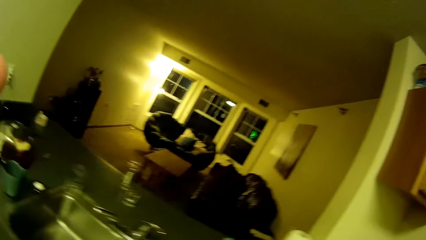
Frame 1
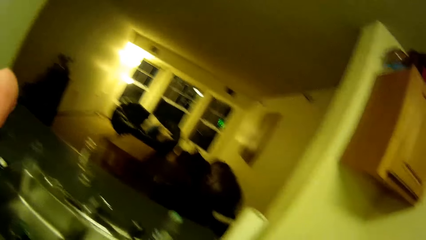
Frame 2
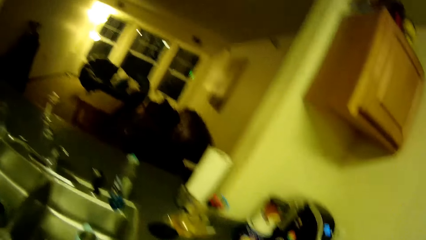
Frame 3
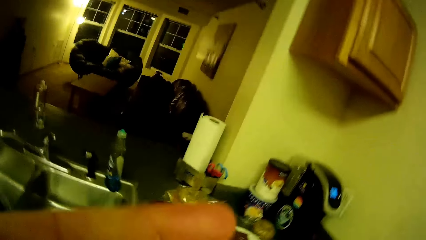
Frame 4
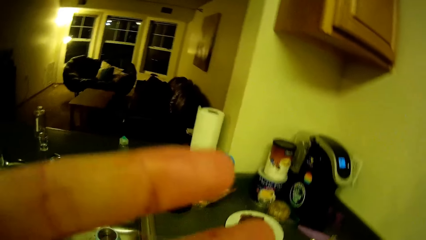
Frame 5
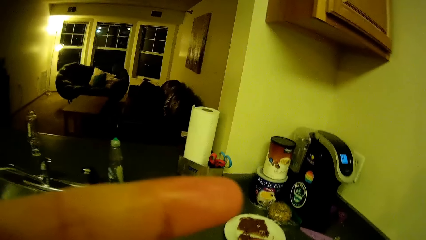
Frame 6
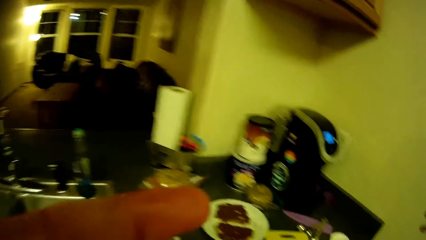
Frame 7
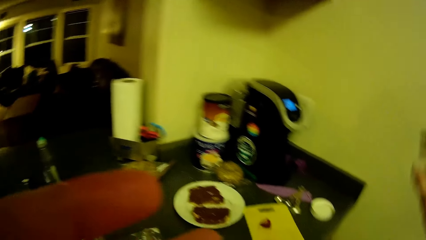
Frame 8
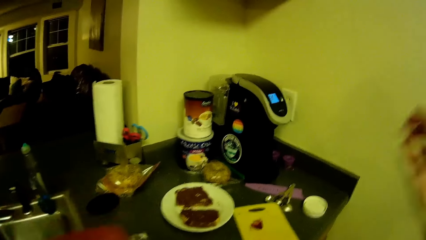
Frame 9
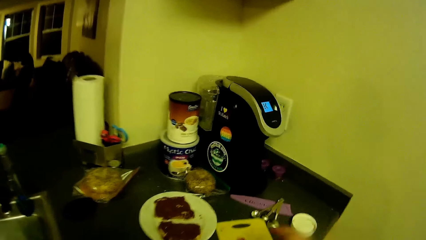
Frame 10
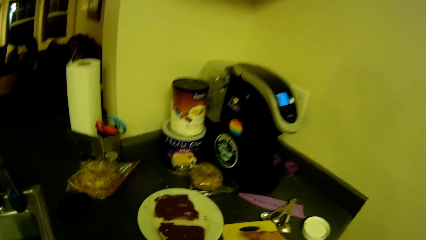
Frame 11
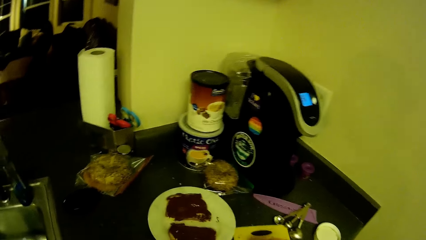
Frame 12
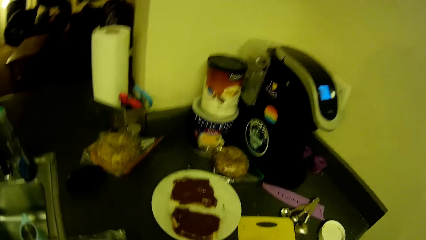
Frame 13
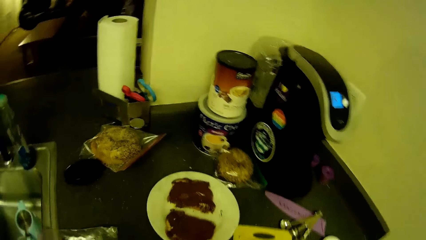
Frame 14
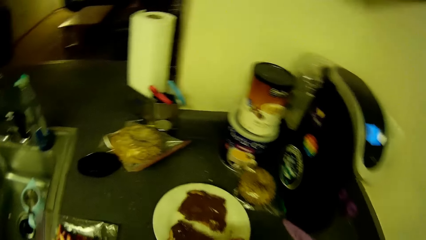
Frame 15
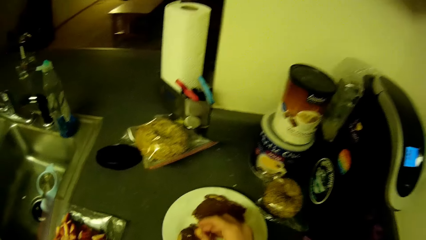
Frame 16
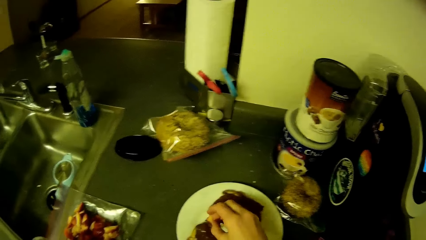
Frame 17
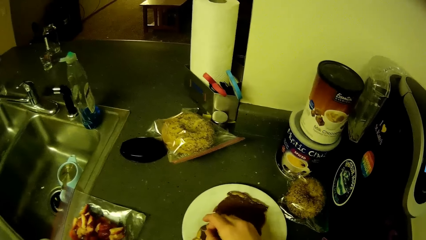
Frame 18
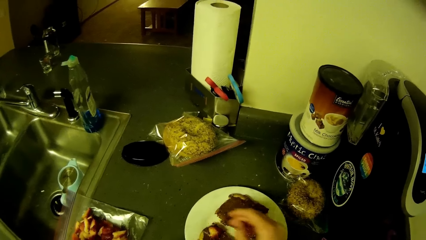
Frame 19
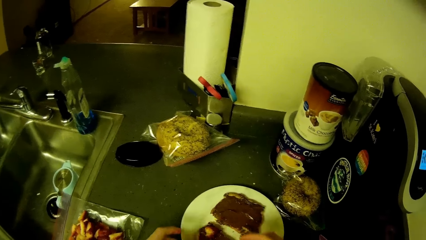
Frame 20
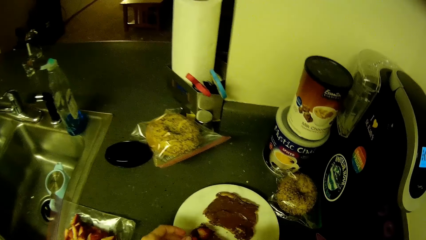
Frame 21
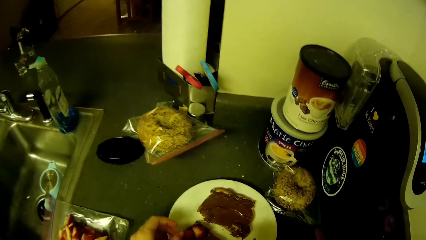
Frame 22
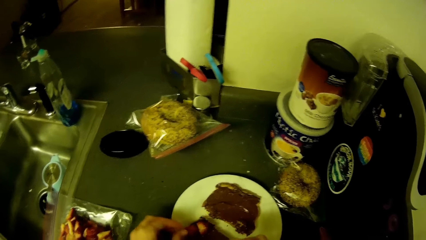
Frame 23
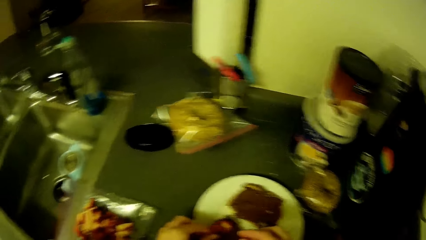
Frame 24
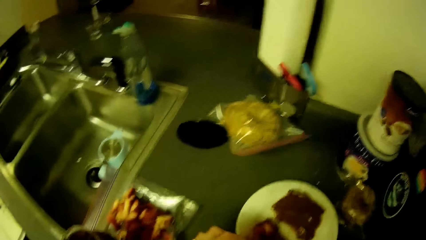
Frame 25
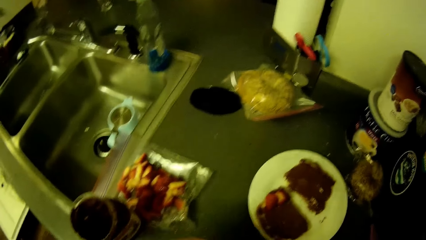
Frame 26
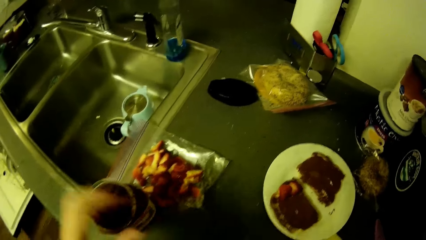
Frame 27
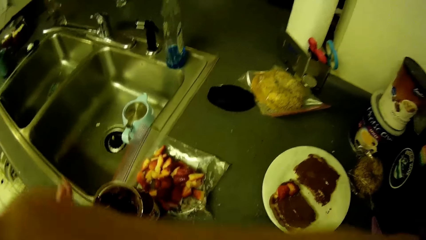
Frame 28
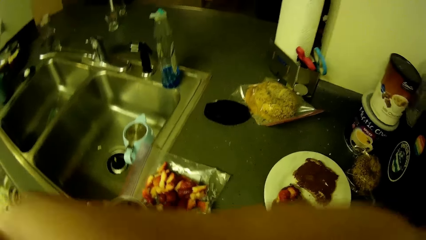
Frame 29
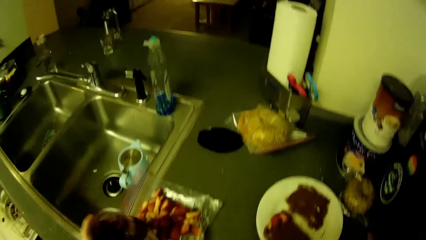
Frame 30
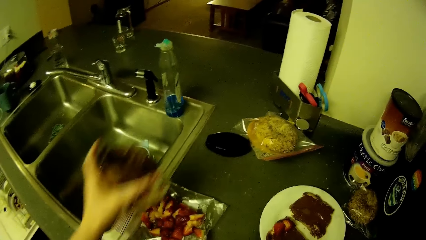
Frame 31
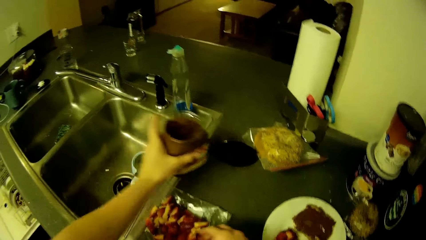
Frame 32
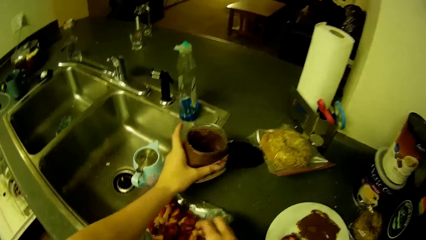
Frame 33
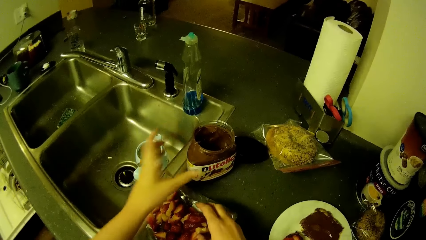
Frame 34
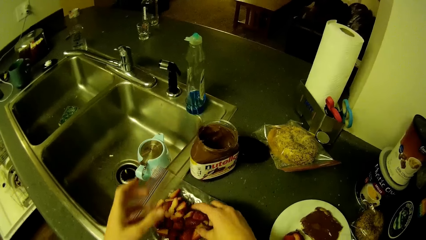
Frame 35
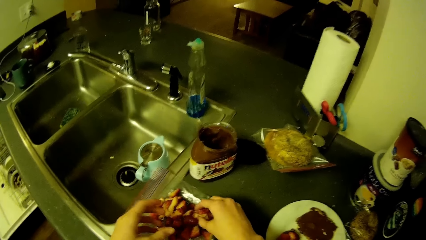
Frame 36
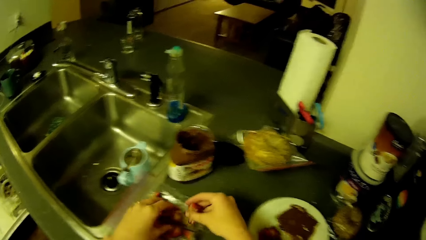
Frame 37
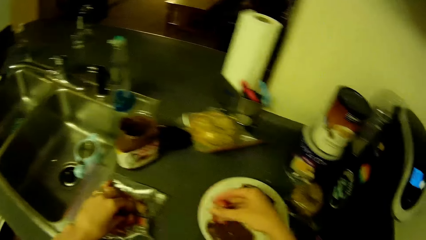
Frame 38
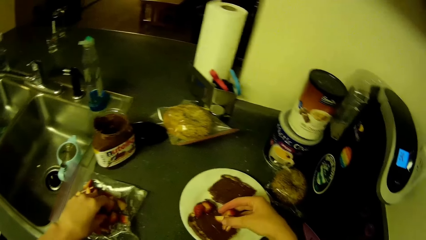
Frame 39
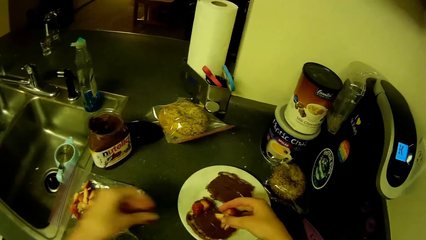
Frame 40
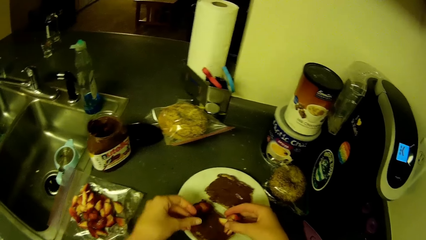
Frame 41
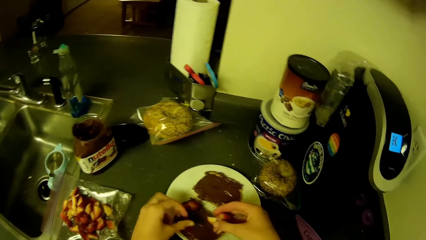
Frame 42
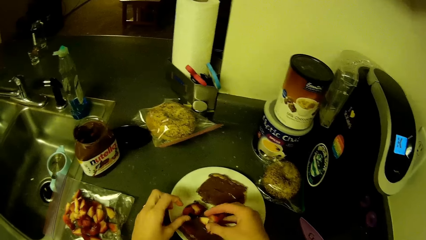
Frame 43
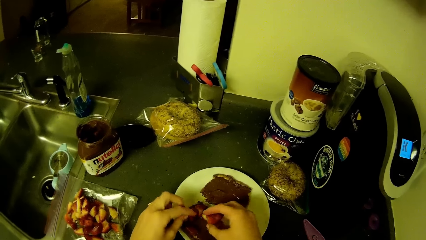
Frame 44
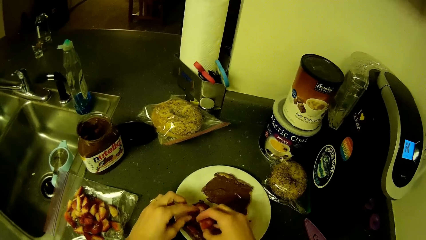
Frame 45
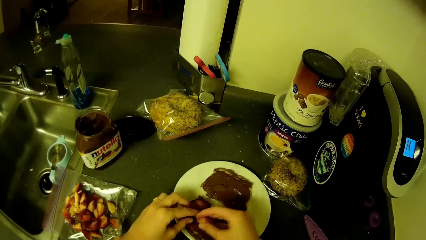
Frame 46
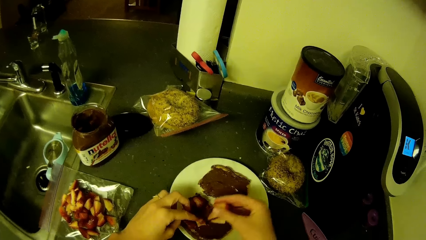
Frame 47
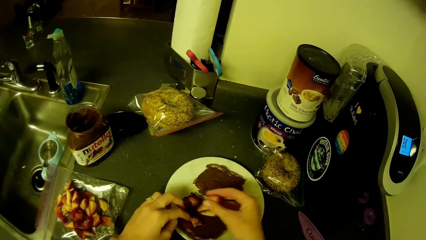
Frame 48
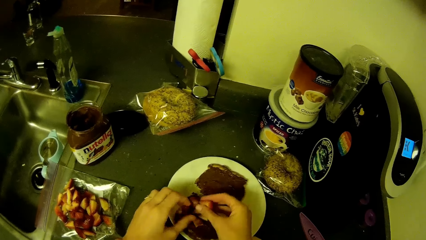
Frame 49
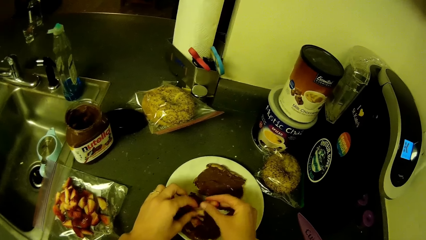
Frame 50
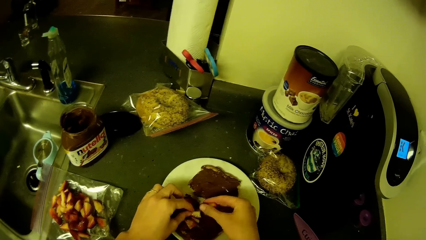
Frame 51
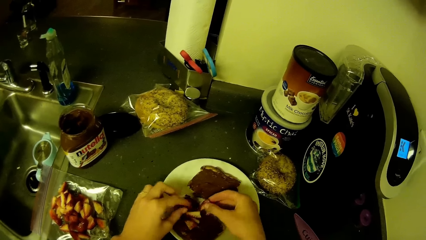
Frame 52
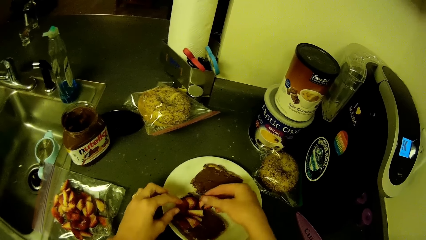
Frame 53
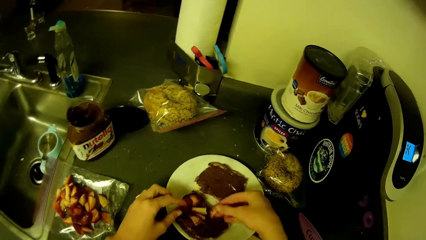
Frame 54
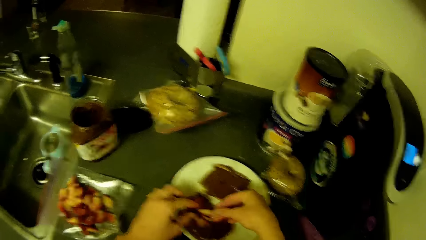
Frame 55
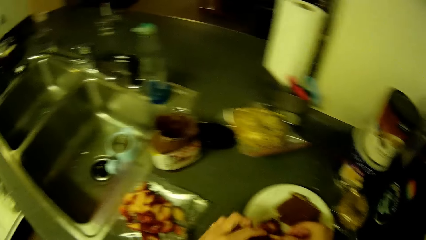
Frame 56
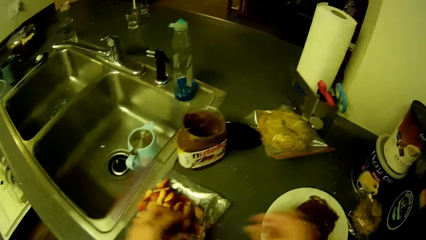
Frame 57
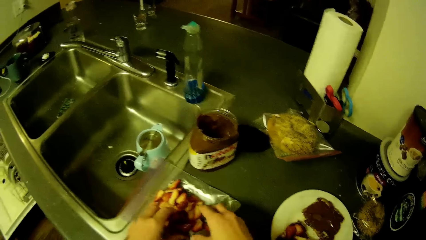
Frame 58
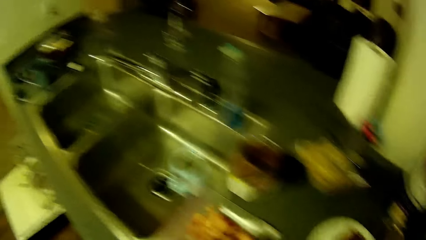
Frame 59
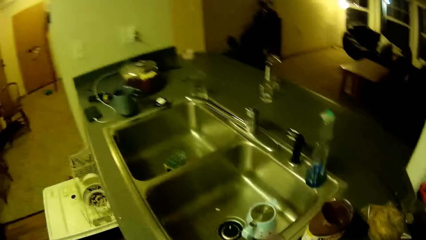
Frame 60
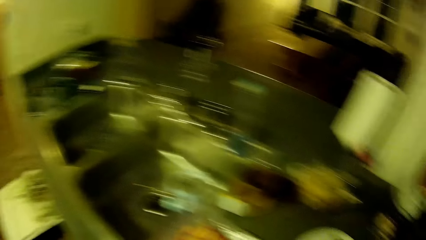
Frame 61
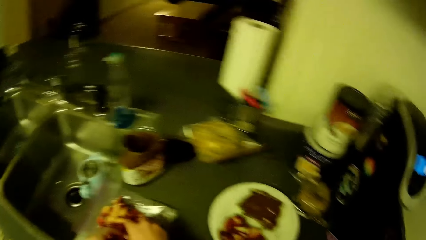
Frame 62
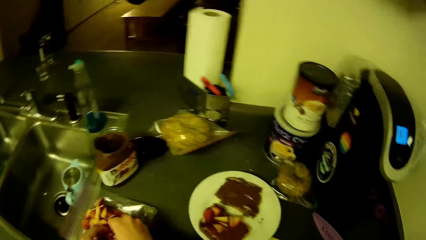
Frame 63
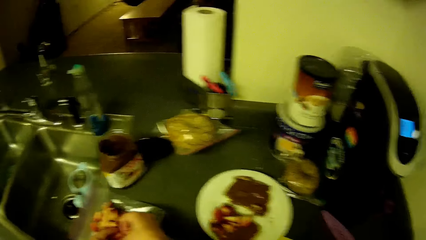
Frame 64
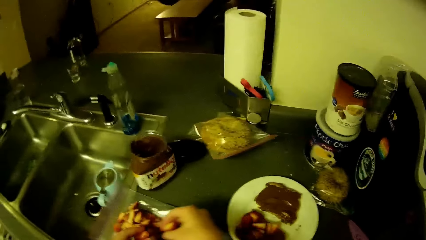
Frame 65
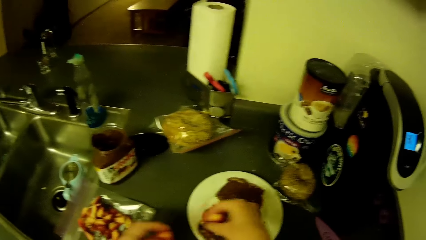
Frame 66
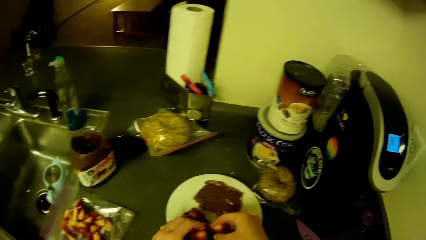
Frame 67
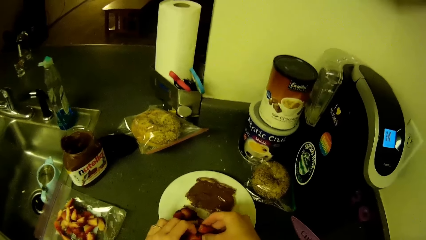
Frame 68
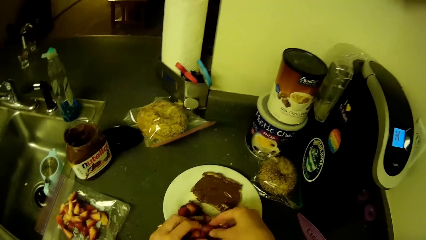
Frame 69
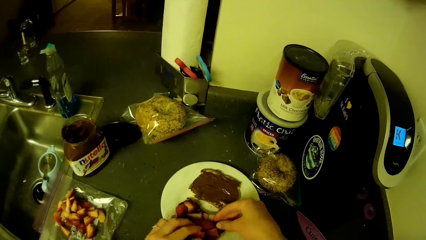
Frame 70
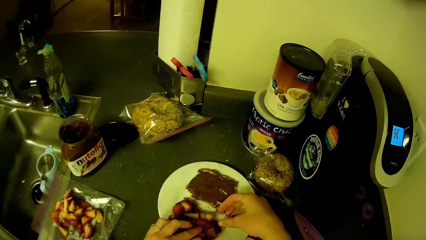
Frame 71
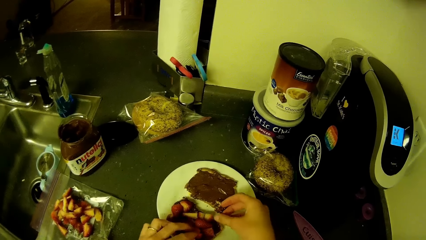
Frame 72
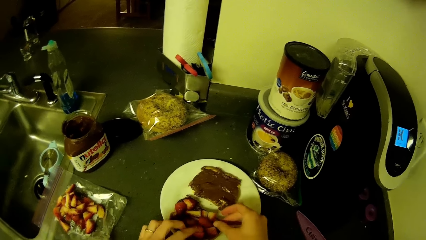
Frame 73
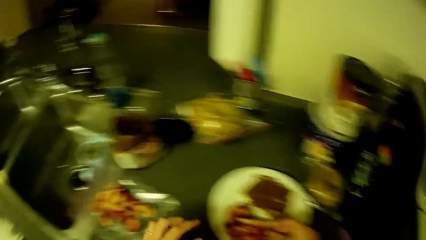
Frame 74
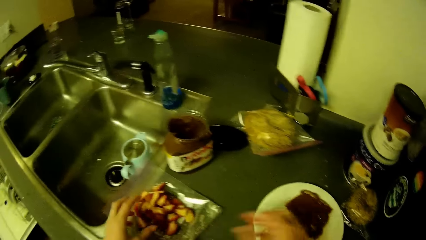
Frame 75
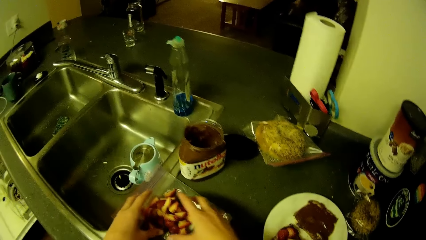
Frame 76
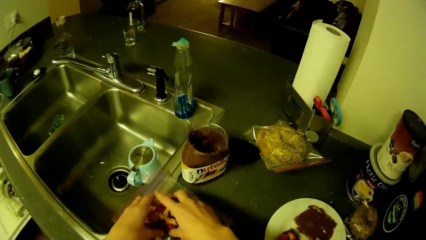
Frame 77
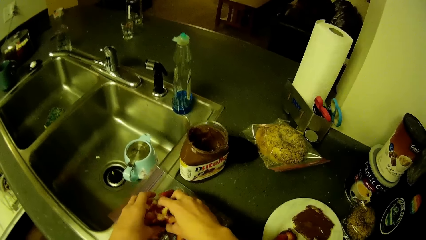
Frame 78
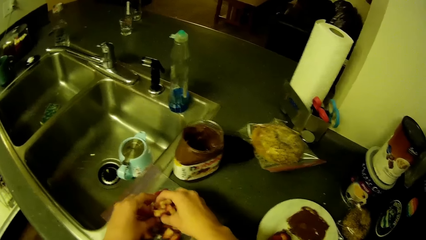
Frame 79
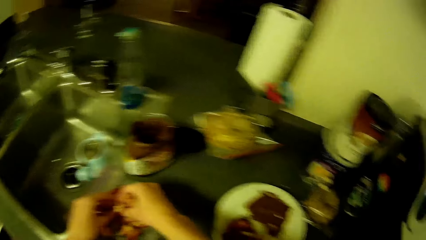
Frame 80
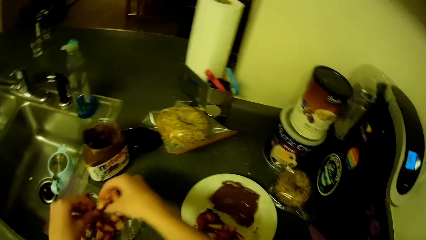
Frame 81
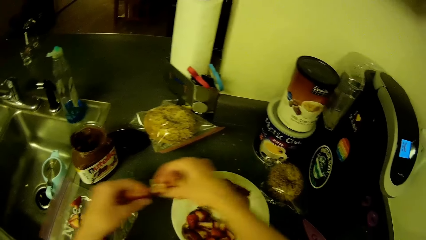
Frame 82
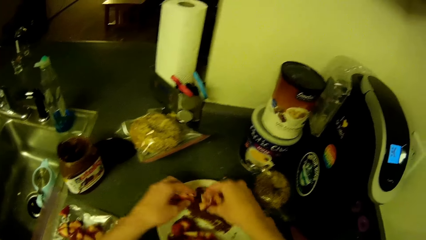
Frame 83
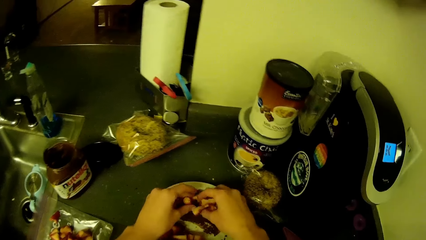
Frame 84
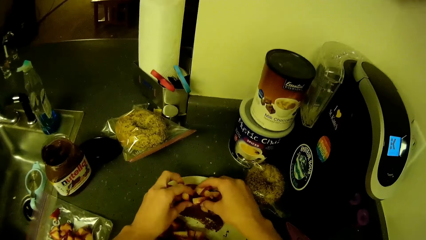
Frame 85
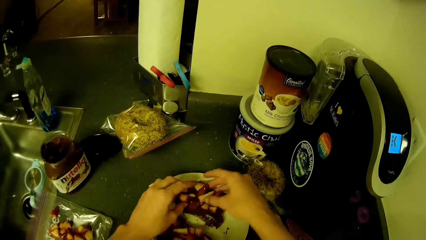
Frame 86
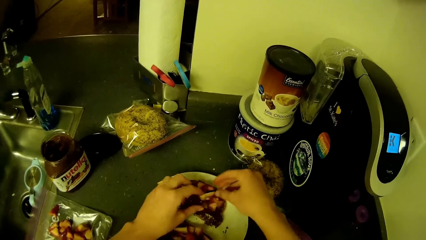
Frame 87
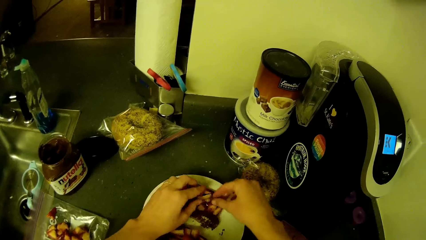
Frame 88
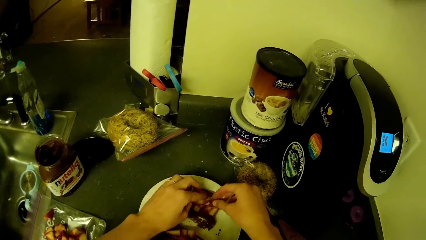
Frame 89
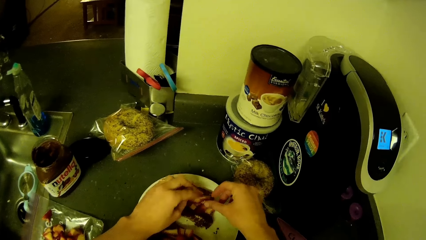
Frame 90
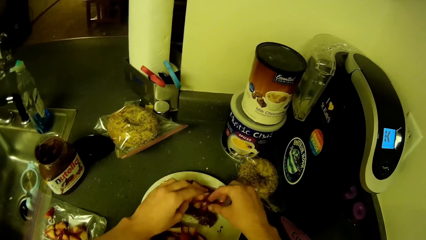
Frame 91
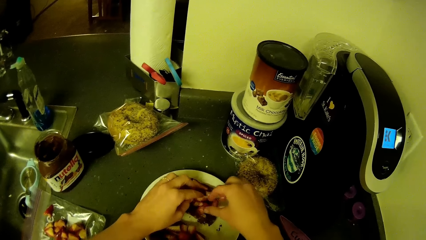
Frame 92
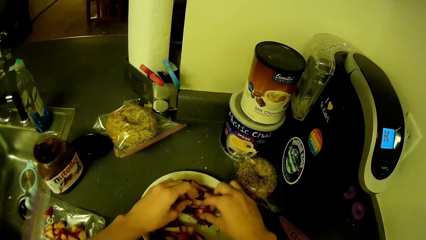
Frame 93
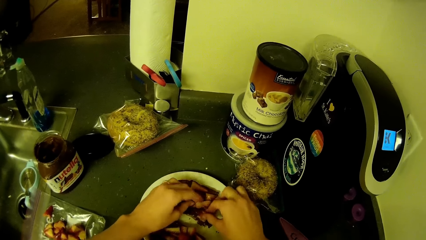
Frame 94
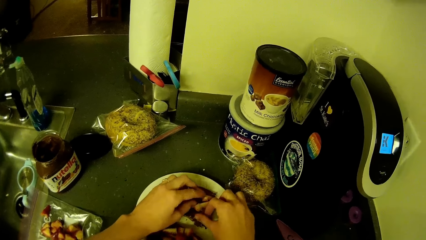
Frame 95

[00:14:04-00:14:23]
The camera wearer drops berries on the bread with her hands. She cleans her face with her right hand. She moves the peanut butter container with her left hand. She packs slices of berries from the plastic bag with her hands. She drops the slices of berries on the bread with her hands. She packs slices of berries from the plastic bag with her hands. She drops the slices of berries on the bread with her hands. She packs slices of berries from the plastic bag with her hands. She puts the slices of berries on the bread with her hands.
